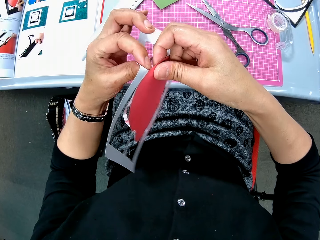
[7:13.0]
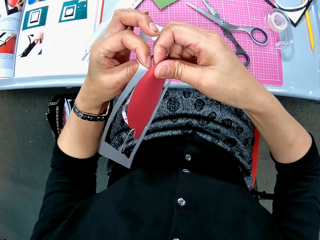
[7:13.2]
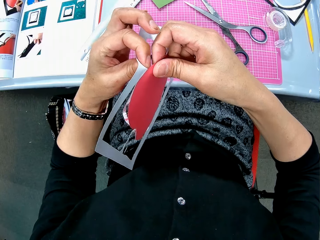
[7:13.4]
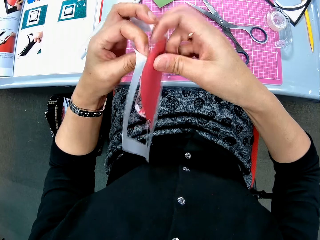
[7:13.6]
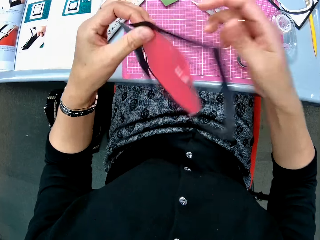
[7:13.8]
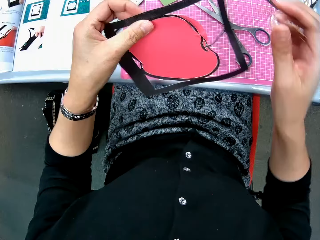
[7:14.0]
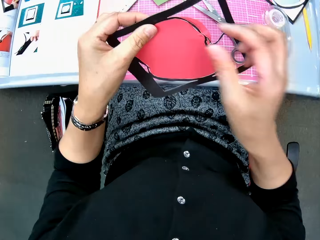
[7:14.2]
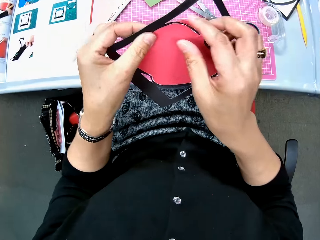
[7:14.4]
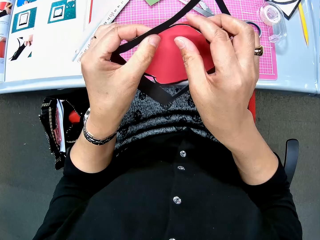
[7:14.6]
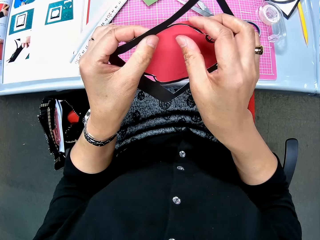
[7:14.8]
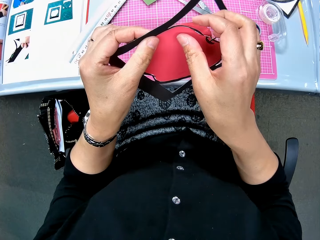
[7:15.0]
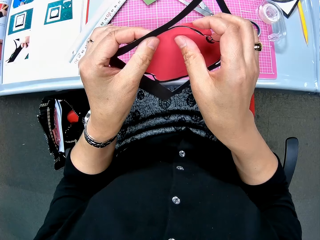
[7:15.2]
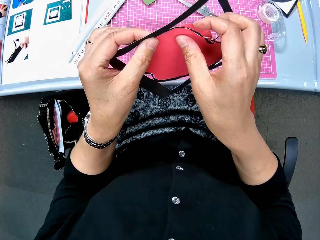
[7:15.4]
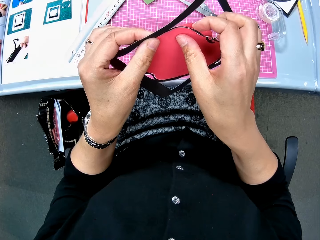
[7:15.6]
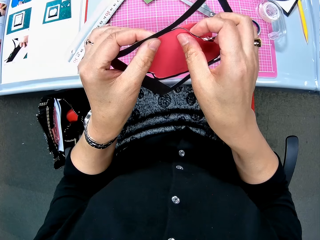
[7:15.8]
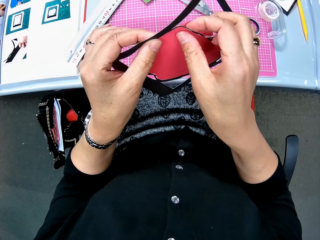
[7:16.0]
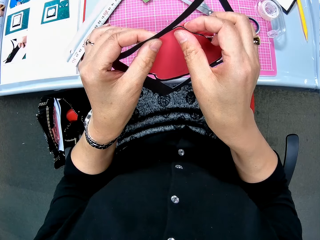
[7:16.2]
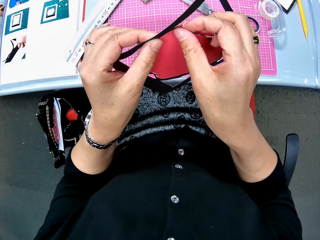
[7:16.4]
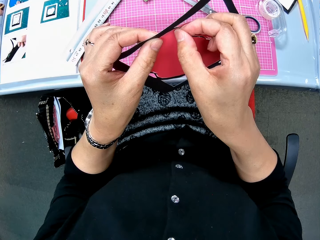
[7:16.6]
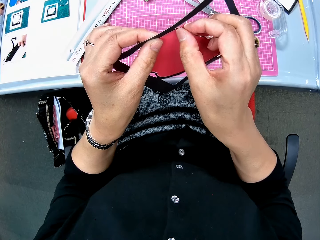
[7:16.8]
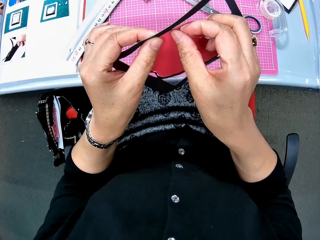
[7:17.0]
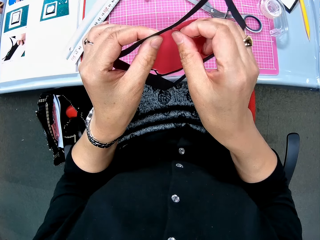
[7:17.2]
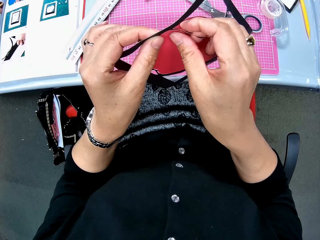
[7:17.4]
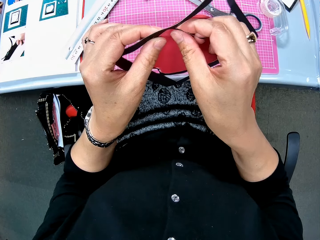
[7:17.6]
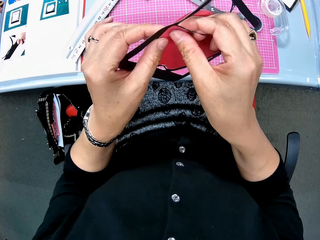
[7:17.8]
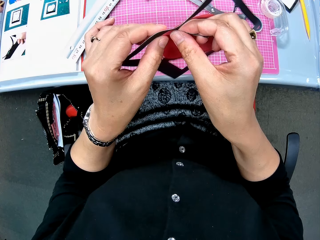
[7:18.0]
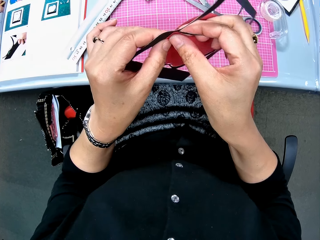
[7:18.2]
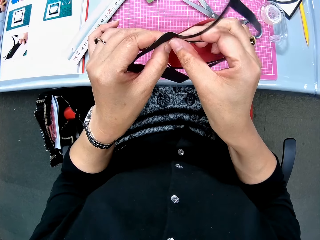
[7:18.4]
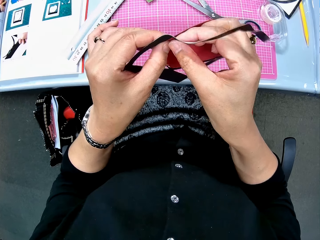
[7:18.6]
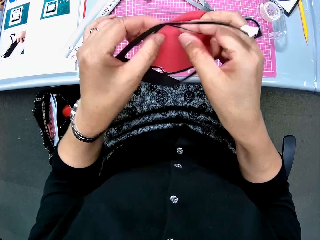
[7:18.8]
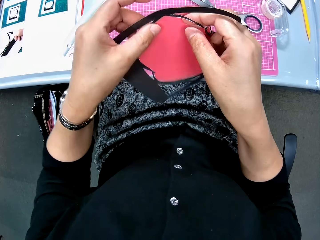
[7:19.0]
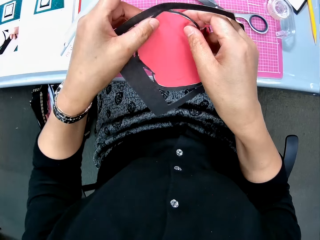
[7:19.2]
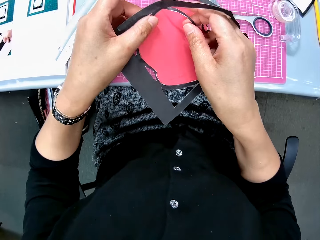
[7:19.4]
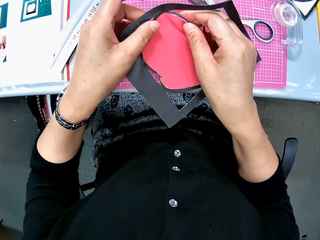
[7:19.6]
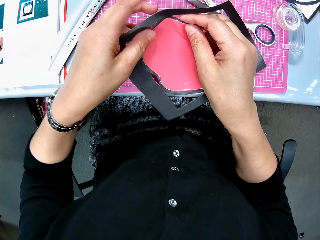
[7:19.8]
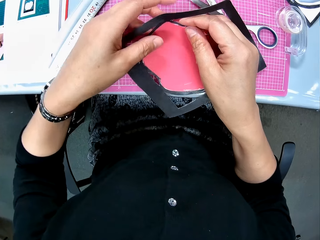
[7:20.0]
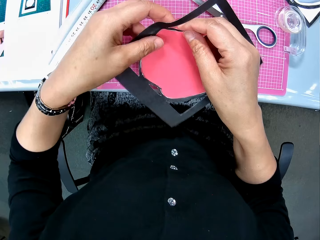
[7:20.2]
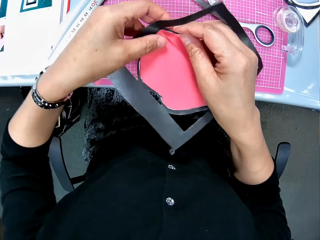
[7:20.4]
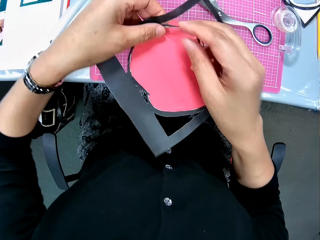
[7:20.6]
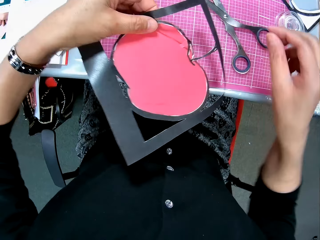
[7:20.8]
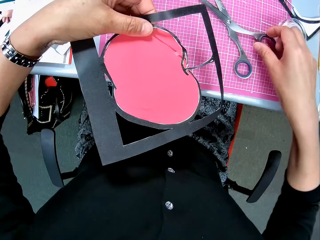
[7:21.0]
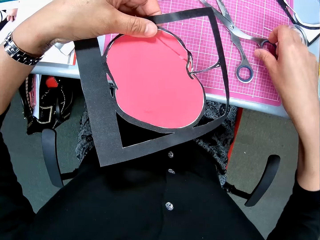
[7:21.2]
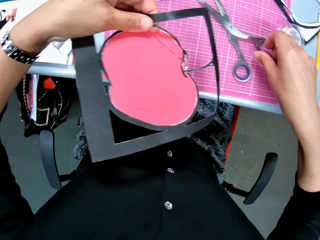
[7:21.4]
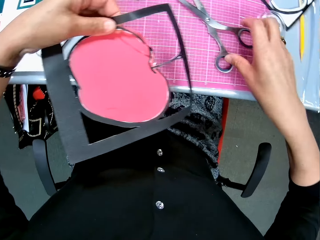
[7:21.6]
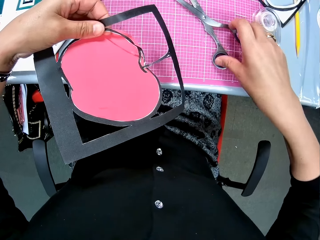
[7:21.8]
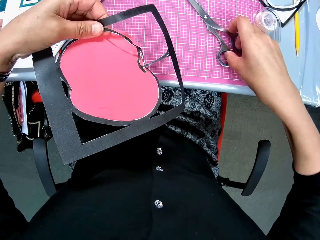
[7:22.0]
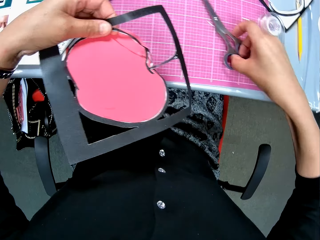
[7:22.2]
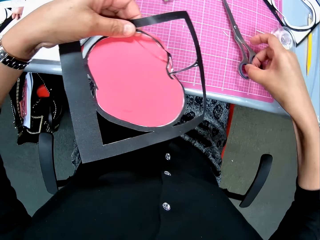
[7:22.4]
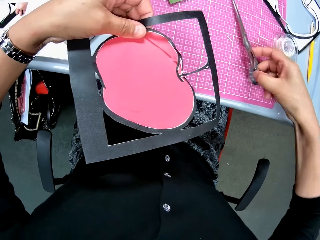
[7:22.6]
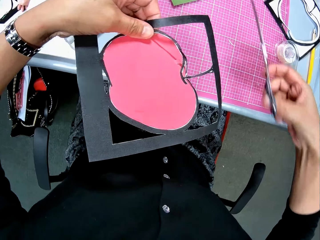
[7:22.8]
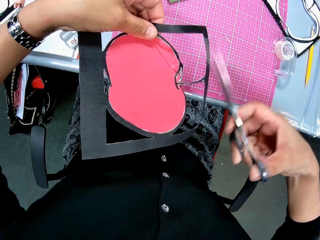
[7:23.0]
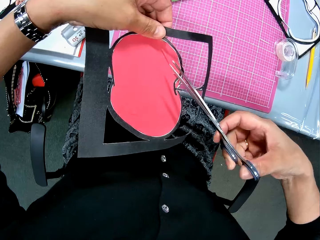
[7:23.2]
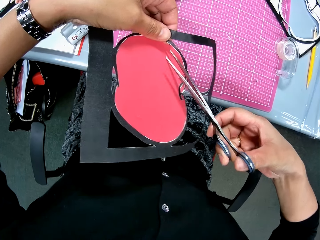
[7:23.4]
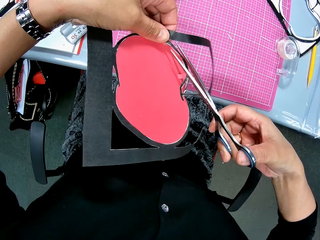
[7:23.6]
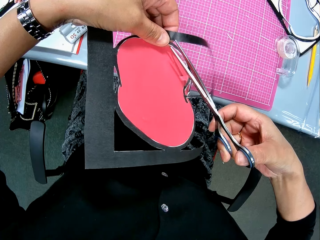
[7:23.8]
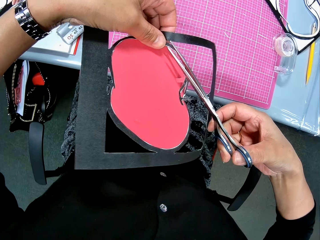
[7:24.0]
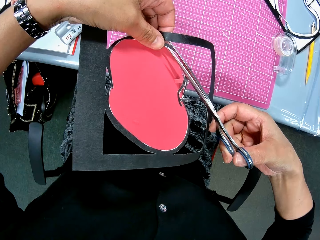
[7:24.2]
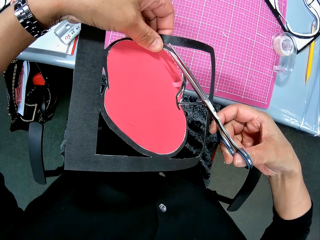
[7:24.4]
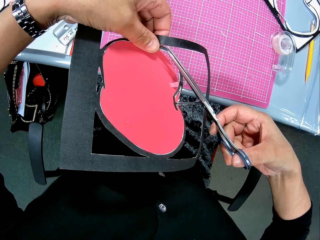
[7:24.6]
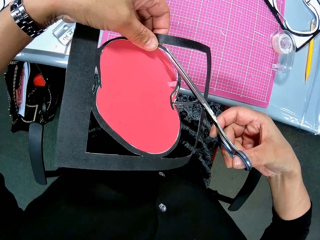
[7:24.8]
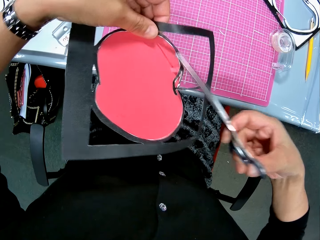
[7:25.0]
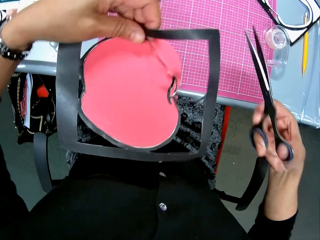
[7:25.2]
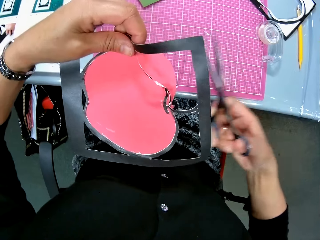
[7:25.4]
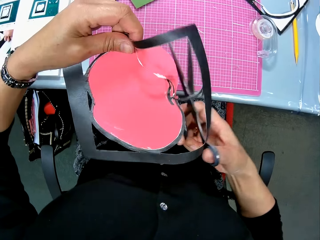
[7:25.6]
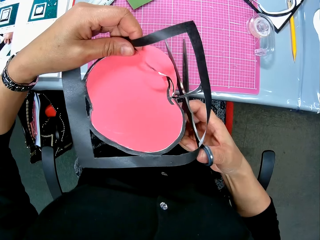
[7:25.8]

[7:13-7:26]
The camera wearer peels part of the crafting paper. They pick the scissors. They cut part of the crafting paper.

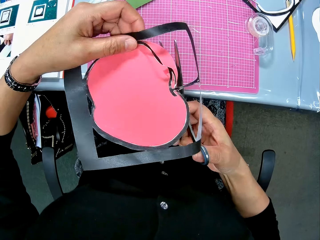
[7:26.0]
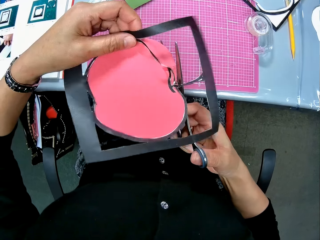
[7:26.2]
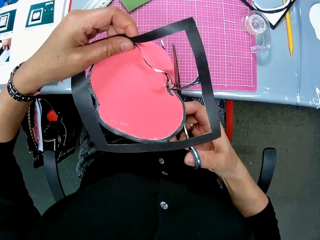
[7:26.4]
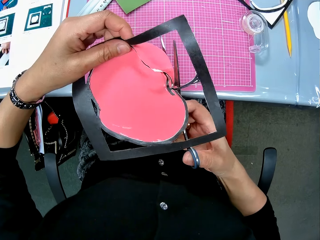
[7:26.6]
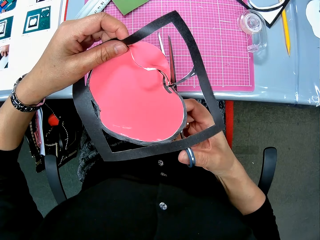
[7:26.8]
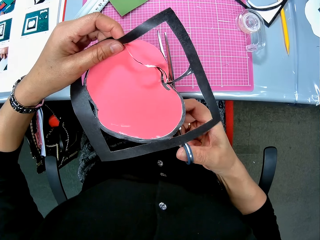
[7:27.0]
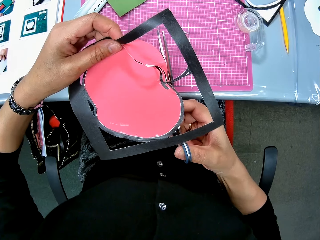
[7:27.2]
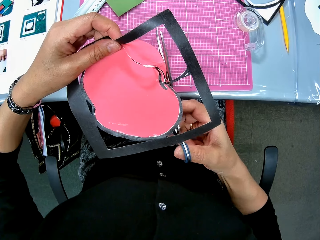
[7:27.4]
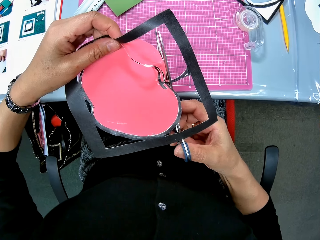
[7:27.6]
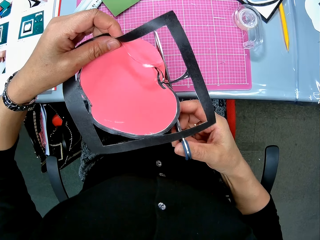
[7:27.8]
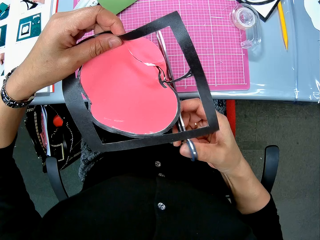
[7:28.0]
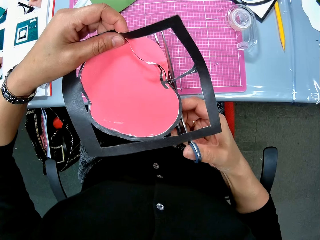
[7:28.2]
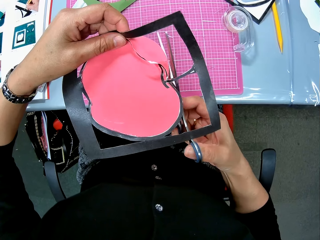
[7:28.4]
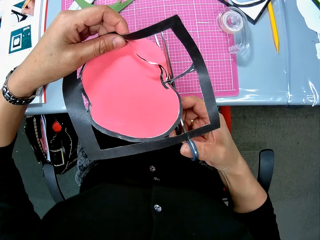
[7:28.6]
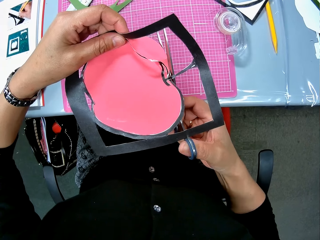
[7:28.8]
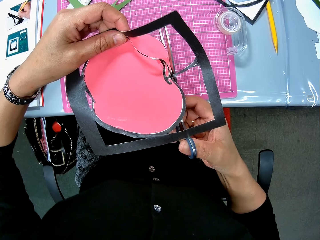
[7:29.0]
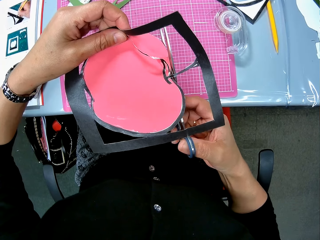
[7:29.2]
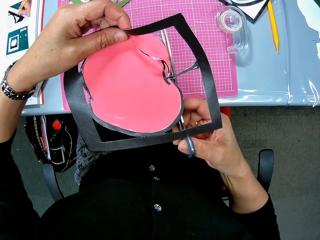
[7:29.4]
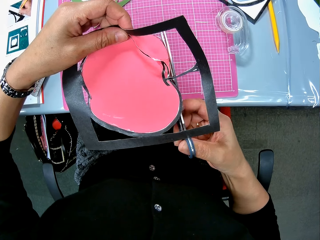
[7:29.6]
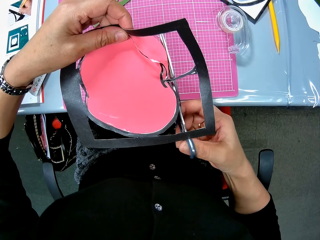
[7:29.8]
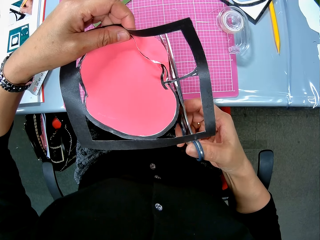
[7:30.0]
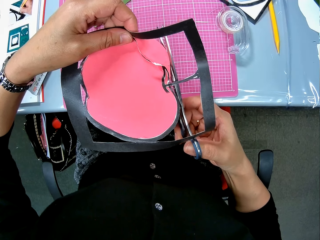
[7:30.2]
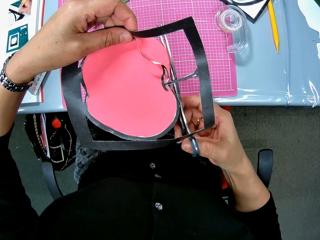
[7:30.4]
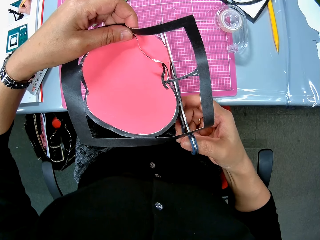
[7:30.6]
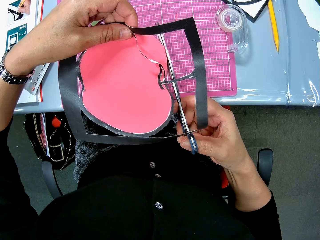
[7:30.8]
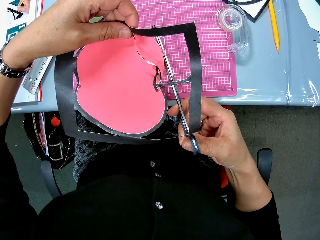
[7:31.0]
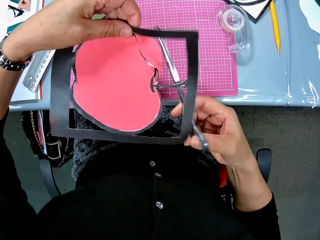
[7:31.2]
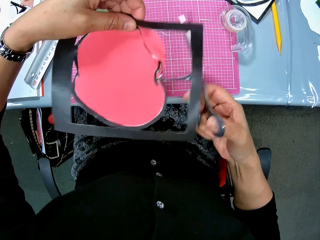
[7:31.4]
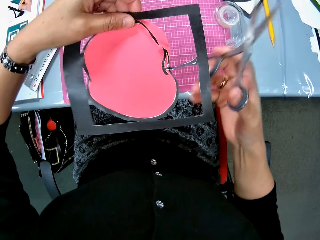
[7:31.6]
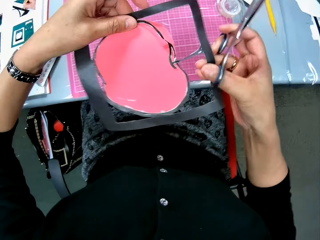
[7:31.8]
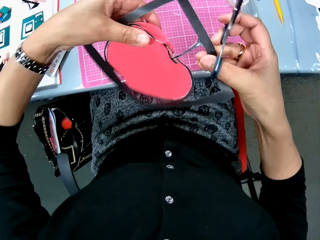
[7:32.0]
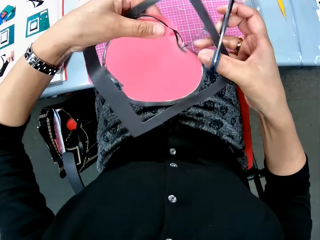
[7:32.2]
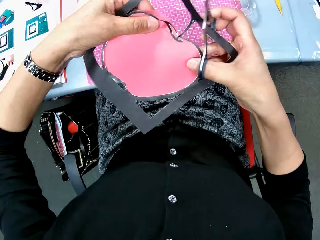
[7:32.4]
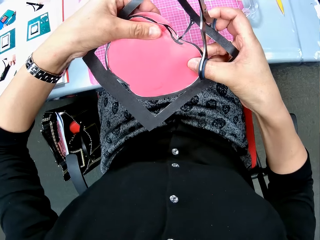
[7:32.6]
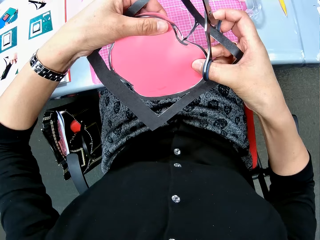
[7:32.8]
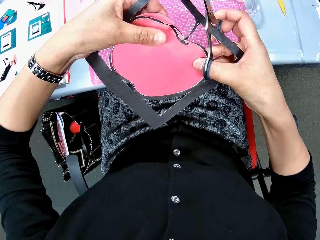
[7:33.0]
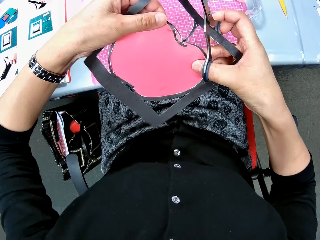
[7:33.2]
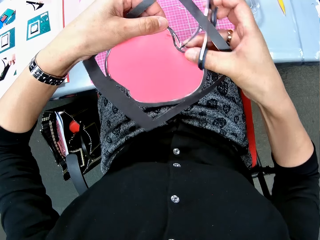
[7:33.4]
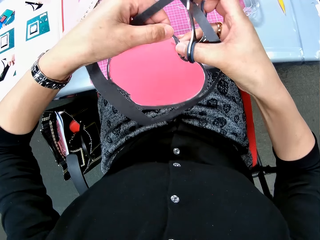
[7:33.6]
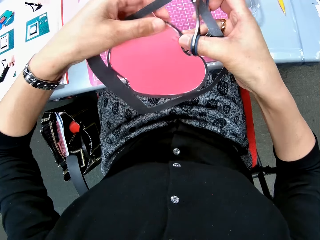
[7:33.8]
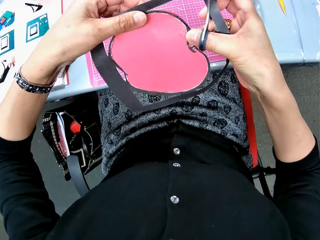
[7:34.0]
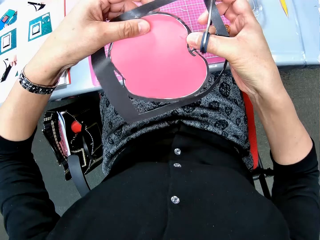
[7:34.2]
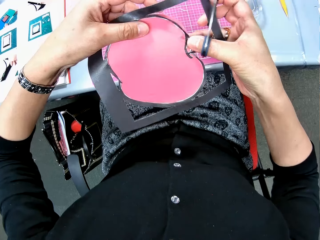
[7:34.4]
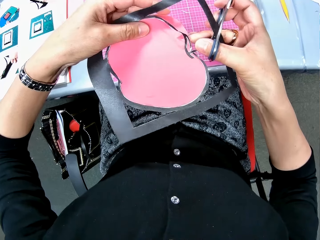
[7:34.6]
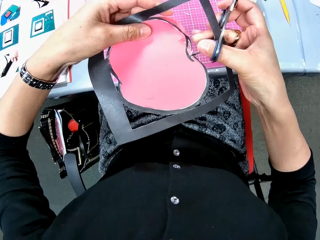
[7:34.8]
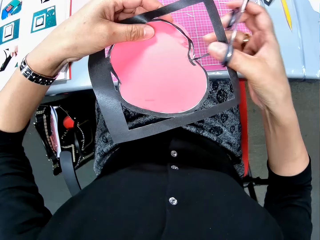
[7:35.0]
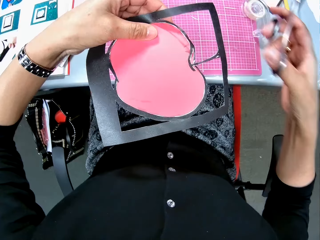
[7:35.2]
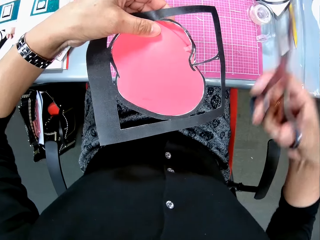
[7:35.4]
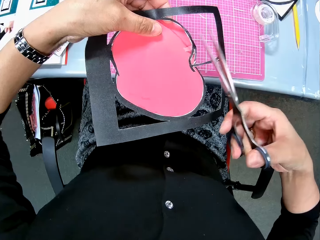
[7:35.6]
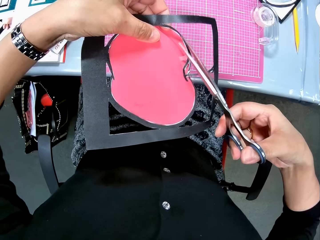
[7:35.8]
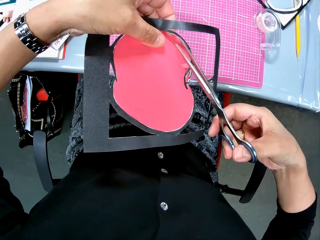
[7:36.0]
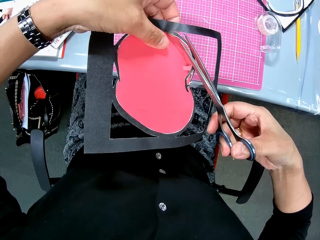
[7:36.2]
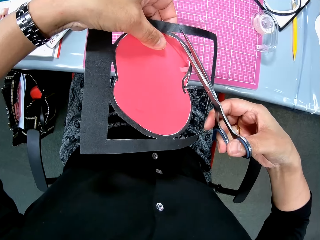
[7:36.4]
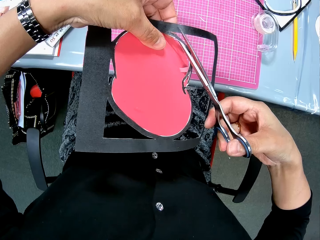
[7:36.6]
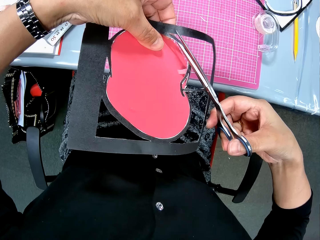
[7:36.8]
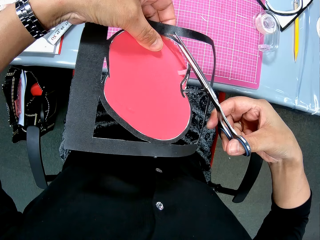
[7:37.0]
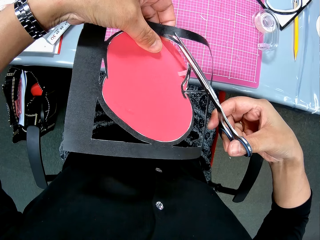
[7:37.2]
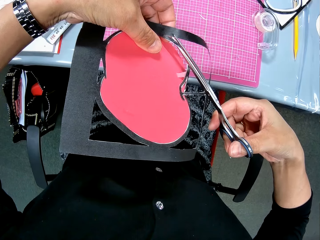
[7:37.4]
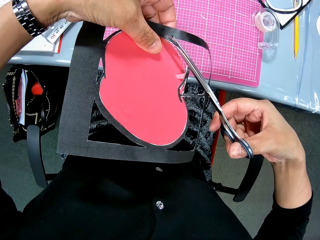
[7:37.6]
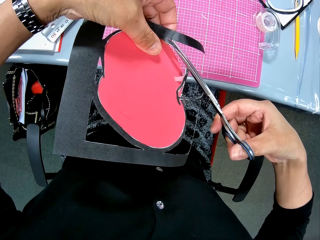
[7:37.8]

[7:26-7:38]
The camera wearer cuts the edge of the apple cut-shape in the art paper. They check the crafting paper. They cut the crafting paper.
